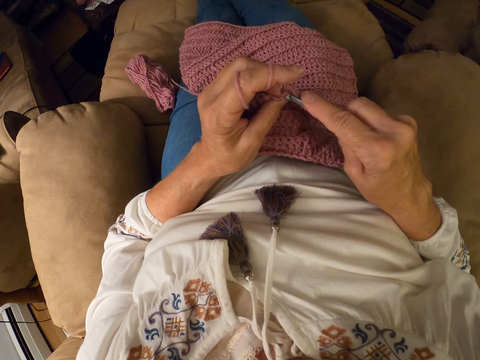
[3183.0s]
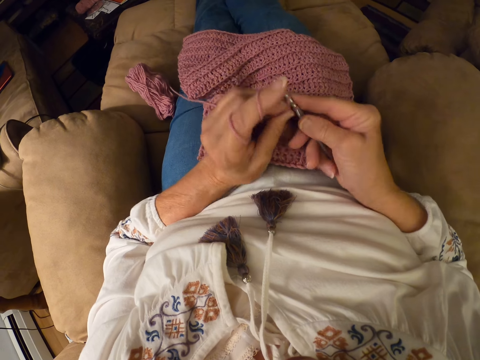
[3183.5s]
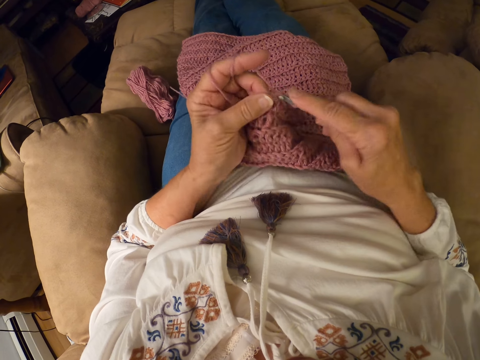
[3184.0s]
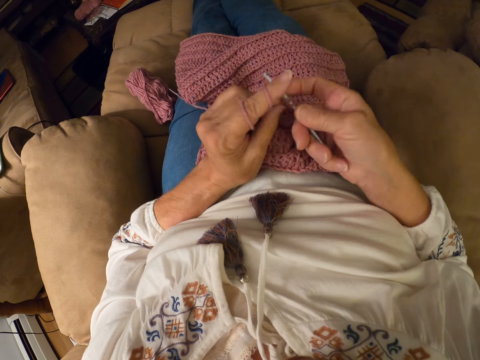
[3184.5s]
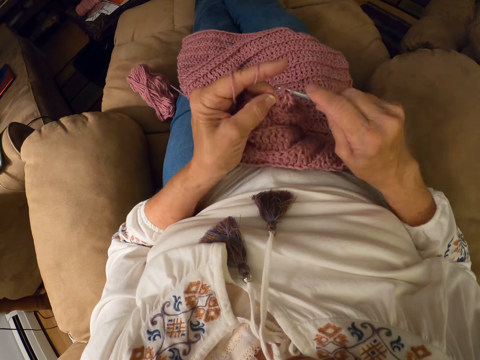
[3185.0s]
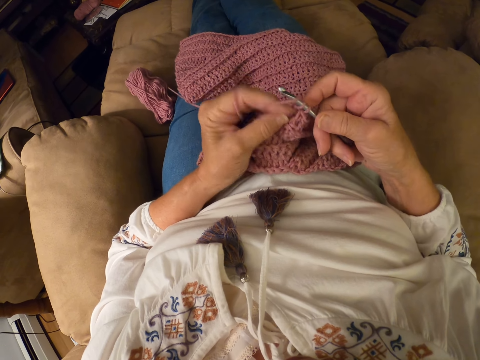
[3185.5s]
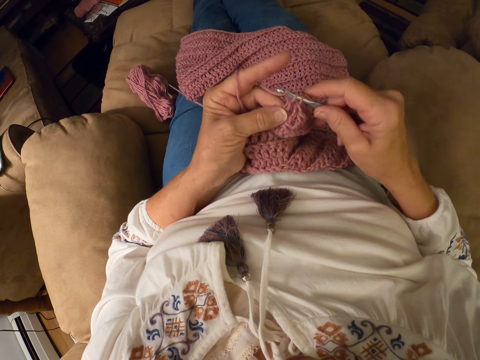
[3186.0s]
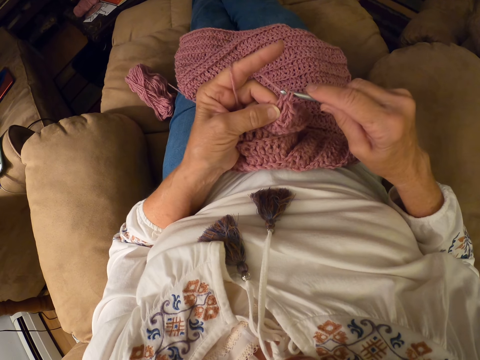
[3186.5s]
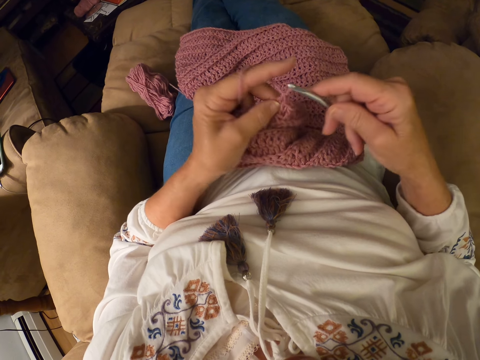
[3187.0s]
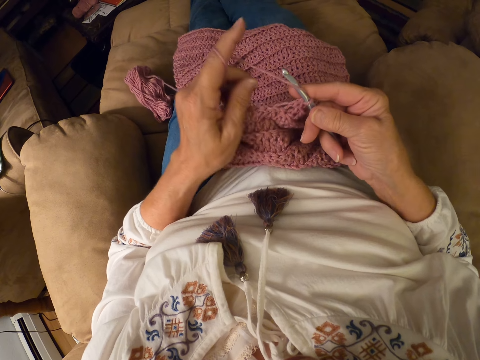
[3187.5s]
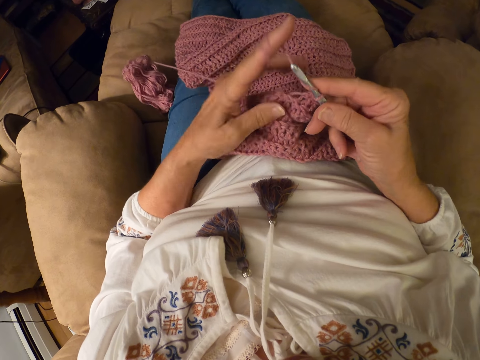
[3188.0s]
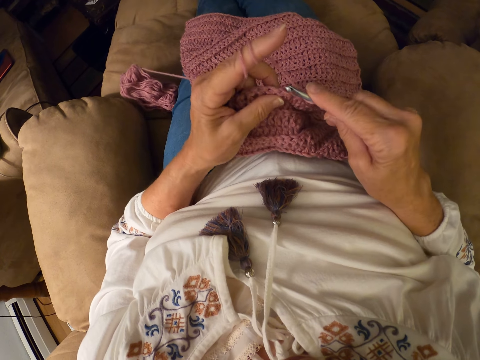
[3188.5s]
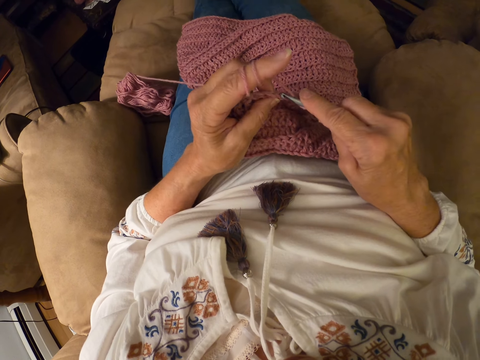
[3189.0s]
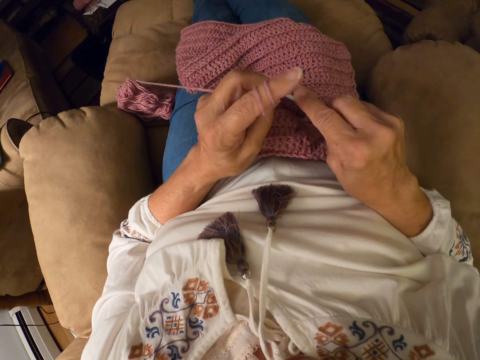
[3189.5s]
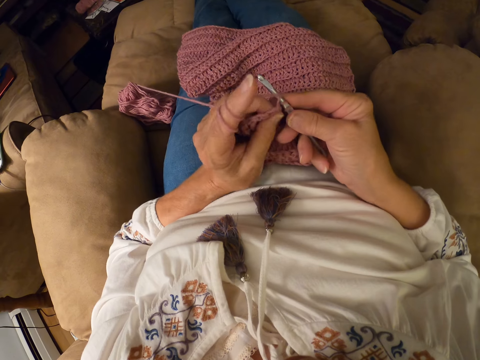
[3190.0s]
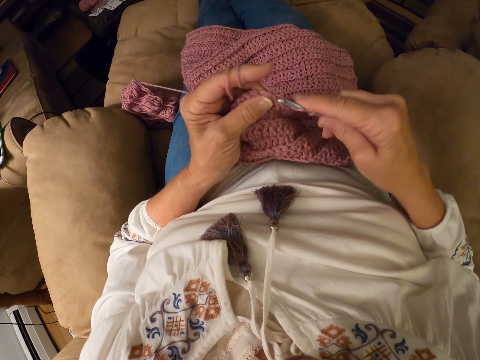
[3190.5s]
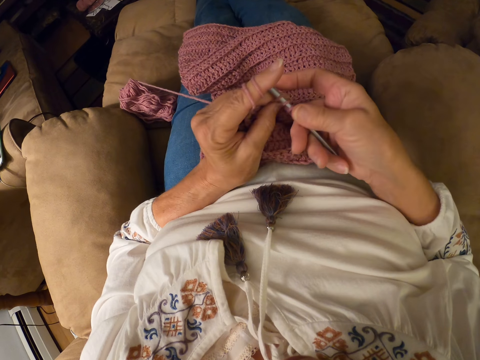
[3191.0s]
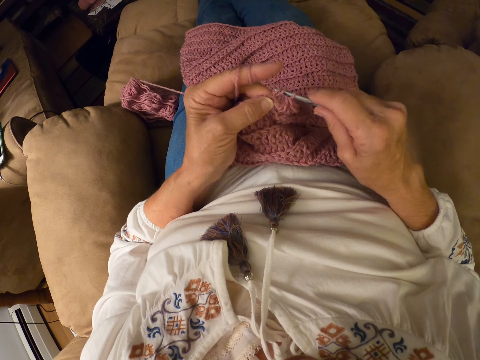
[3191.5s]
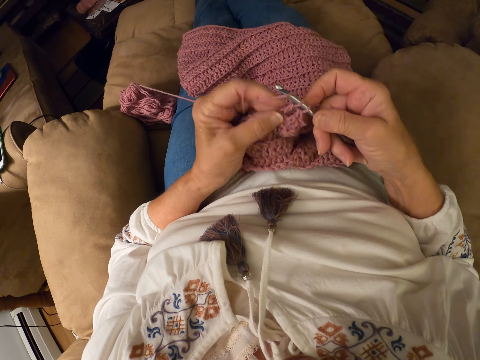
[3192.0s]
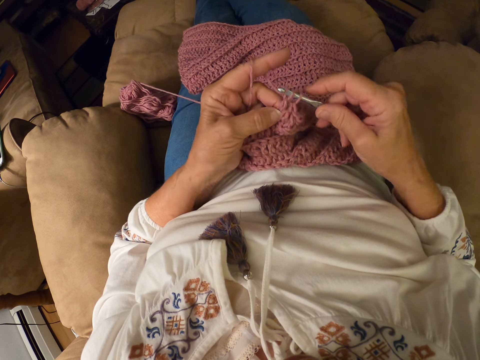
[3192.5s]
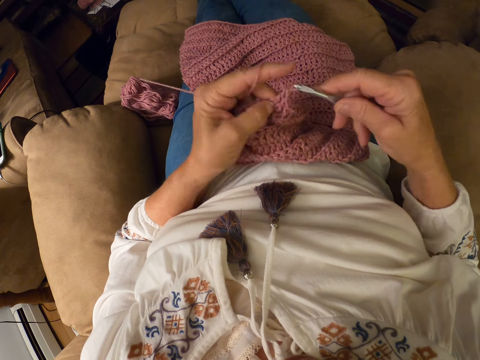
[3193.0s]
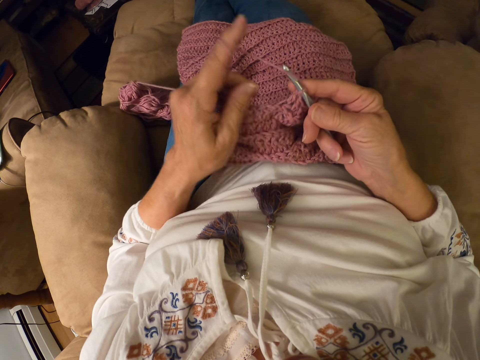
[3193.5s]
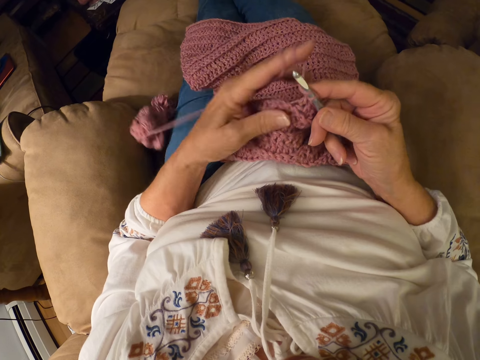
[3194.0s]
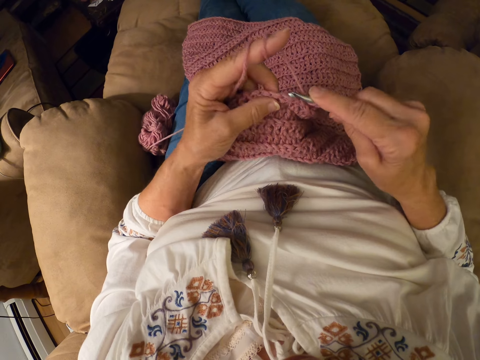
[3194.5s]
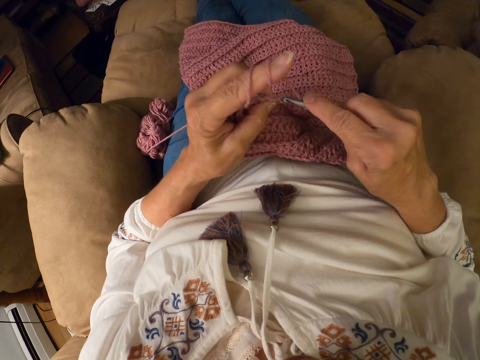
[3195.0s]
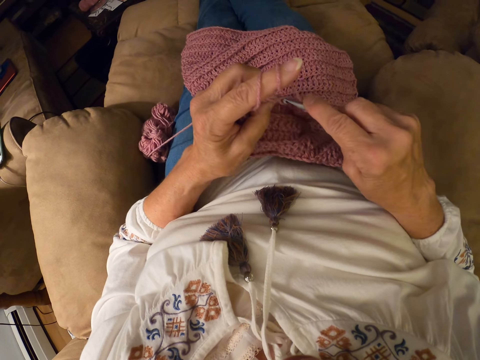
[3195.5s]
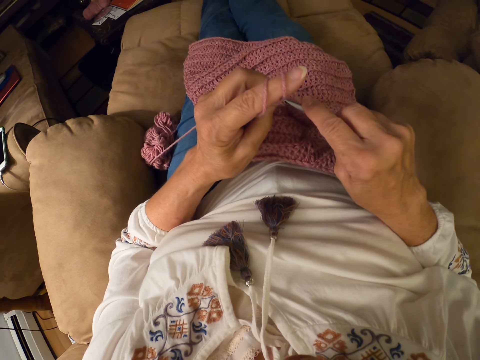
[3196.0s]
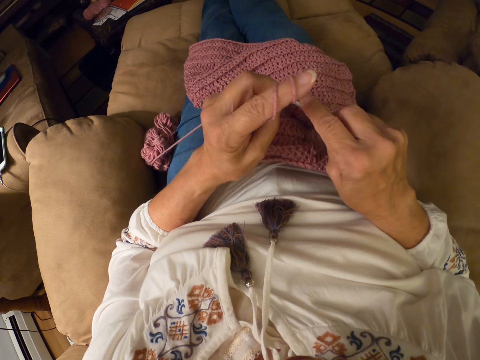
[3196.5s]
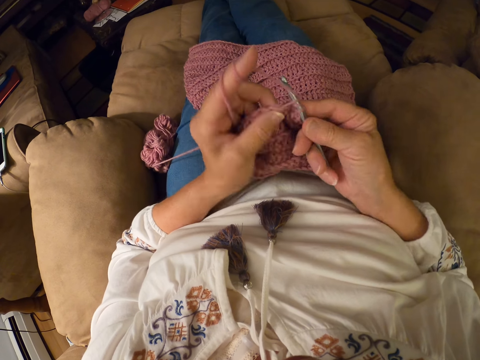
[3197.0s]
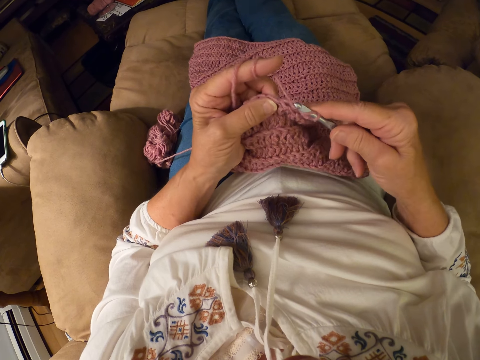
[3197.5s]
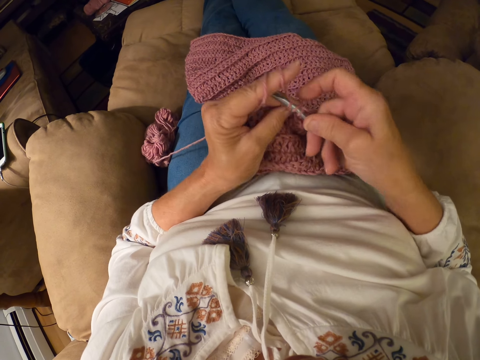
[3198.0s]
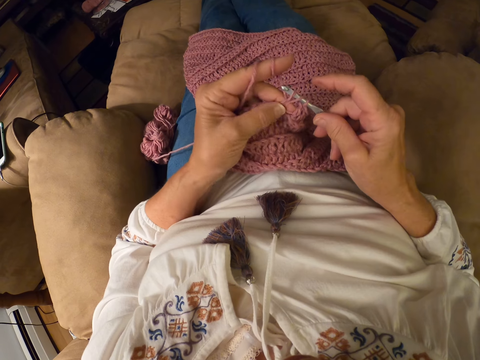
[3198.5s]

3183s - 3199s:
The camera wearer crochets the yarn with a crochet hook. She winds the yarn on her left index finger. She crochets the yarn with the crochet hook. She winds the yarn on her left index finger. She crochets the yarn with the crochet hook.

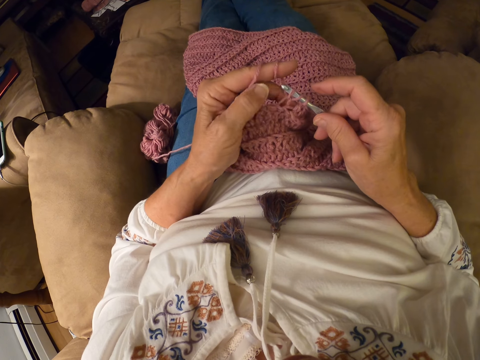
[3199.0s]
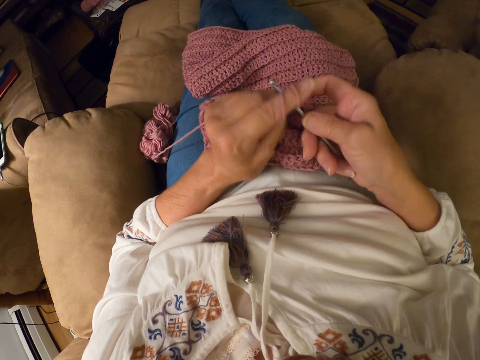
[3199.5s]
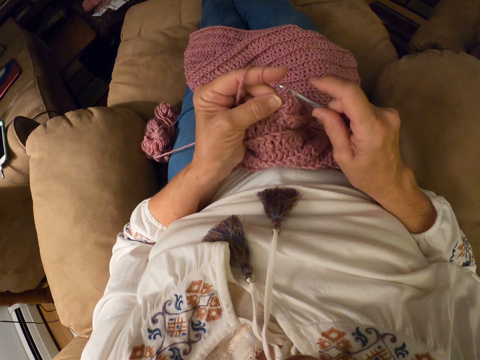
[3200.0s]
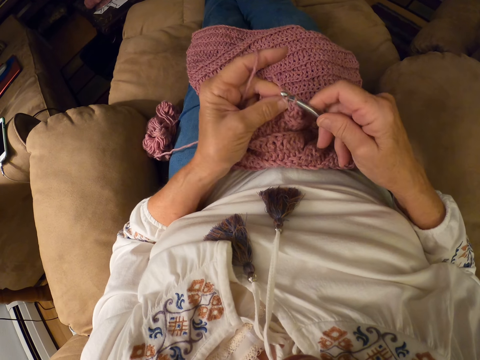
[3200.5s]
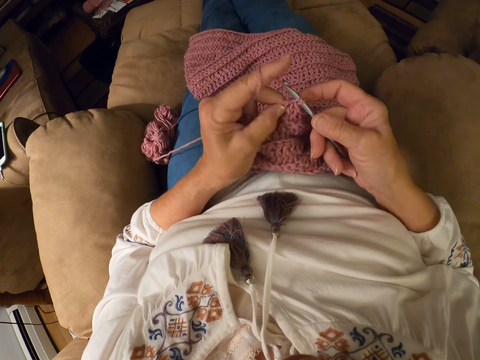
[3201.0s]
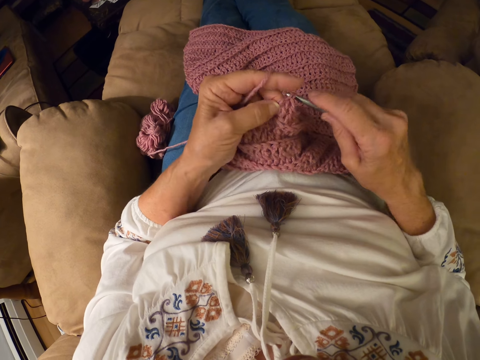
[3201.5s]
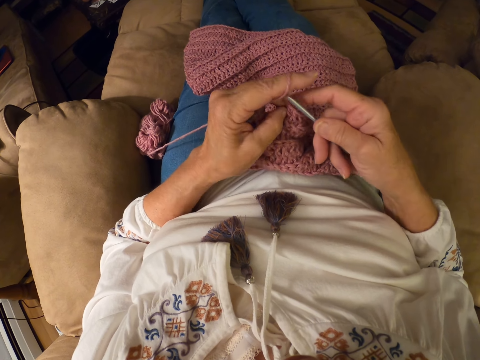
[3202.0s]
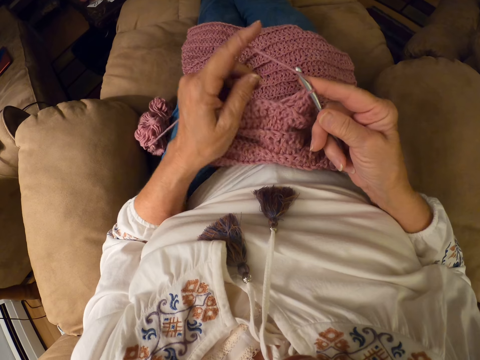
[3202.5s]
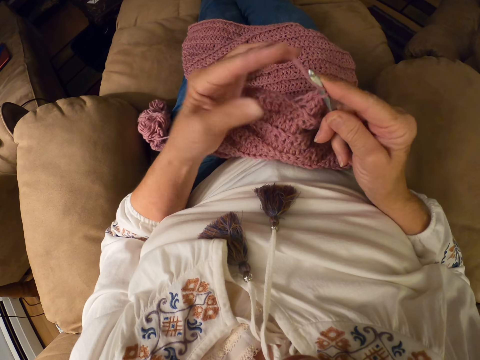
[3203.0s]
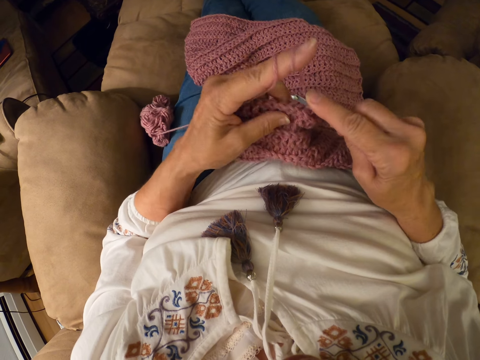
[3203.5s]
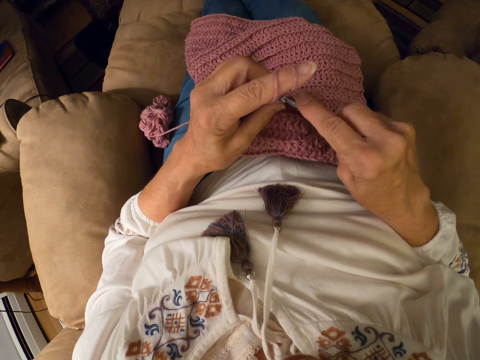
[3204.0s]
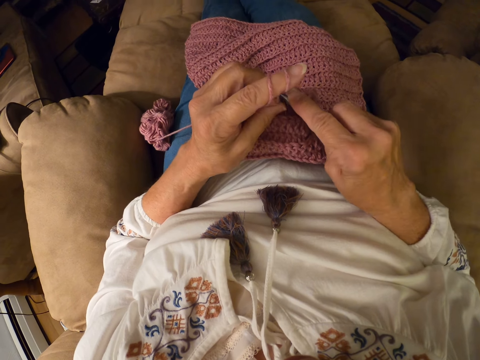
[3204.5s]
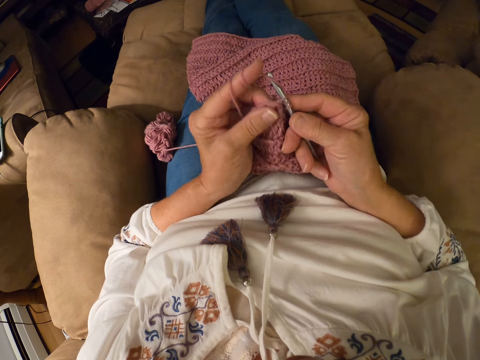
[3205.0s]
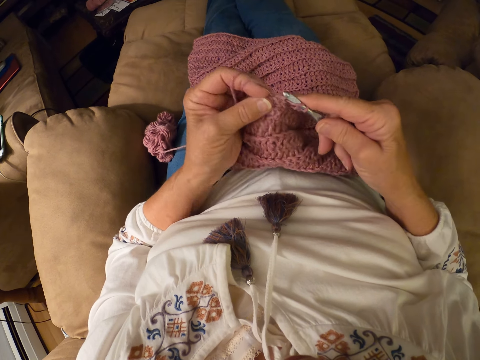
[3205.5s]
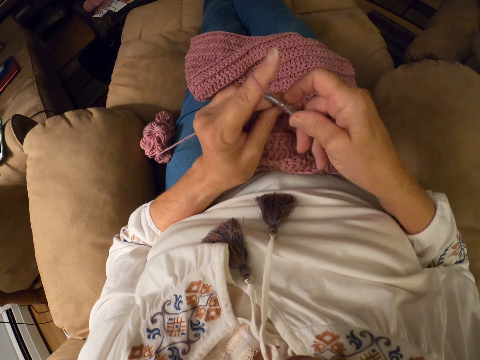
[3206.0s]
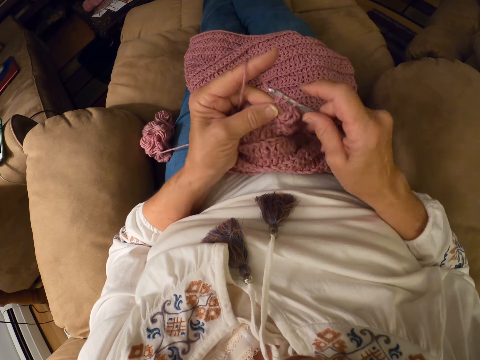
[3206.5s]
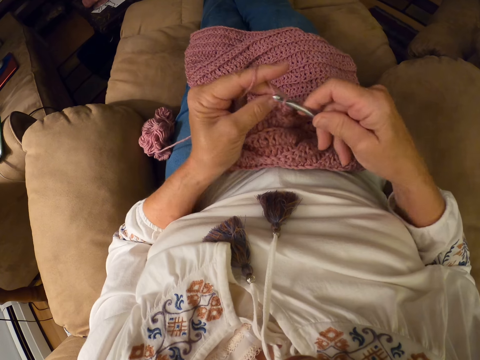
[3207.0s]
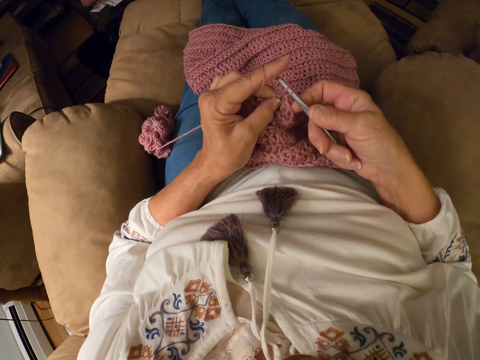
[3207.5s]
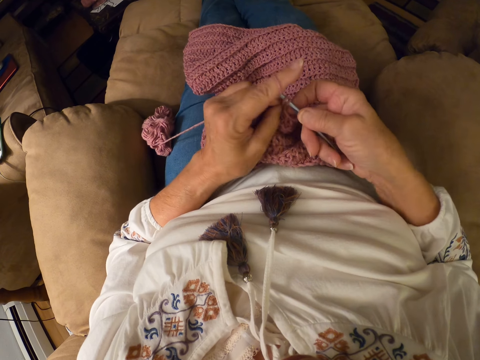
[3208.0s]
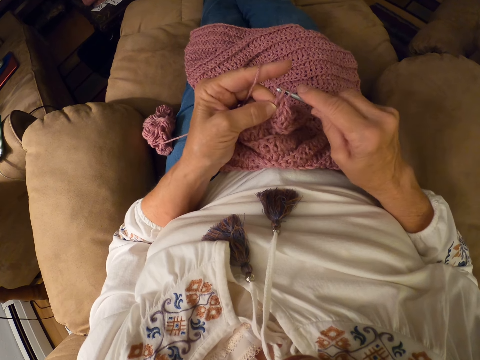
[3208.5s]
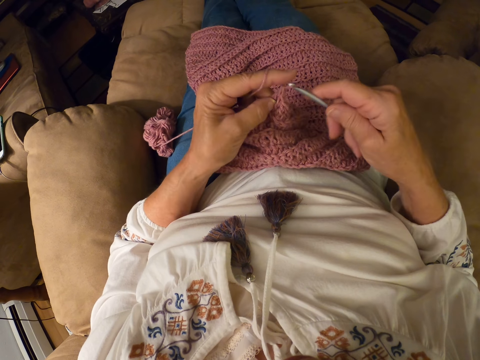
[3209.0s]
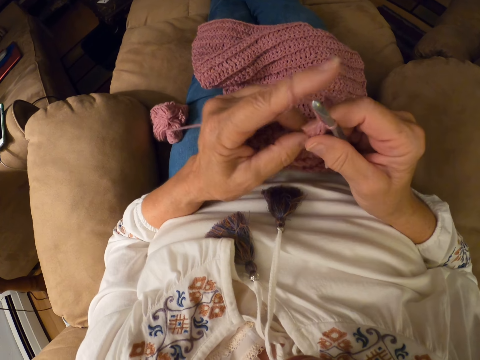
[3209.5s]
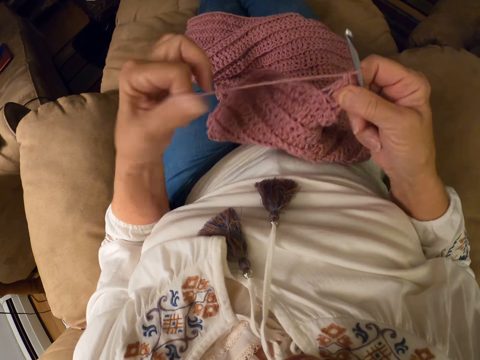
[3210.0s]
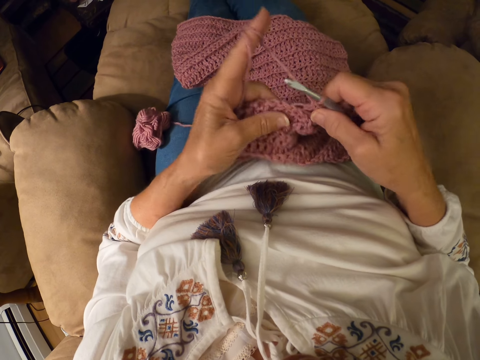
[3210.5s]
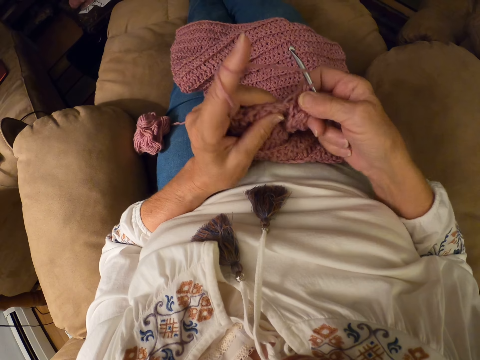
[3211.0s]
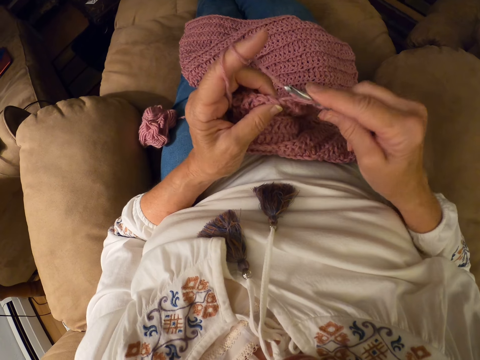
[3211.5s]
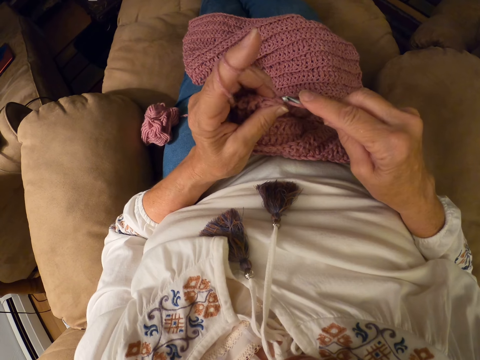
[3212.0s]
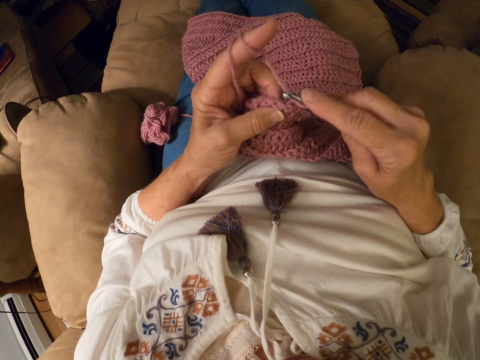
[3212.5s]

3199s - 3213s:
The camera wearer winds the yarn on her left index finger. She crochets the yarn with a crochet hook. She winds the yarn on her left index finger. She crochets the yarn with the crochet hook.
